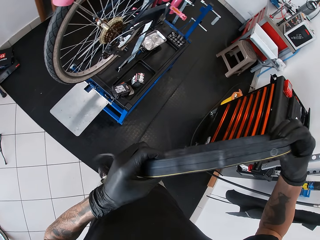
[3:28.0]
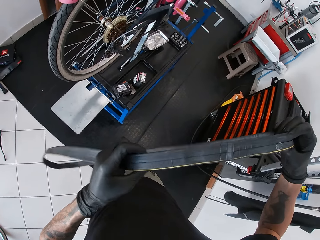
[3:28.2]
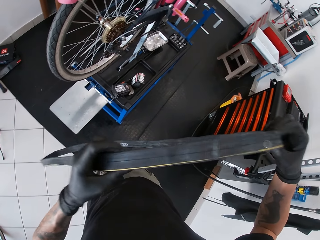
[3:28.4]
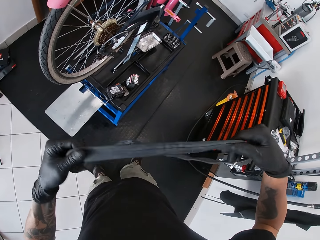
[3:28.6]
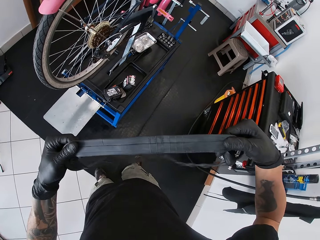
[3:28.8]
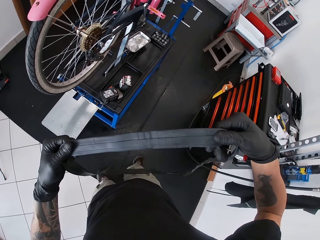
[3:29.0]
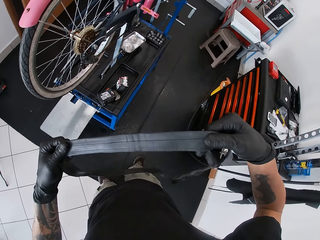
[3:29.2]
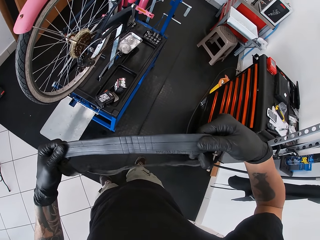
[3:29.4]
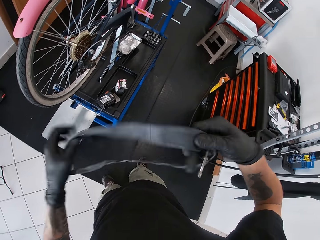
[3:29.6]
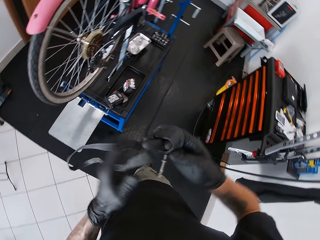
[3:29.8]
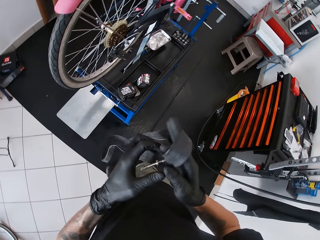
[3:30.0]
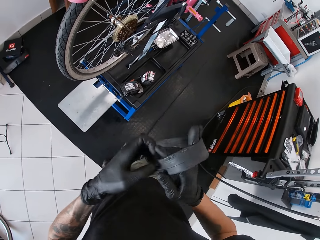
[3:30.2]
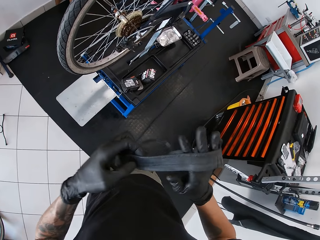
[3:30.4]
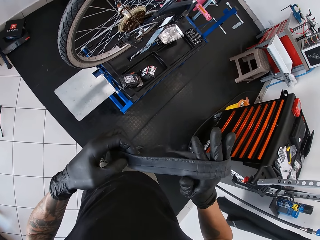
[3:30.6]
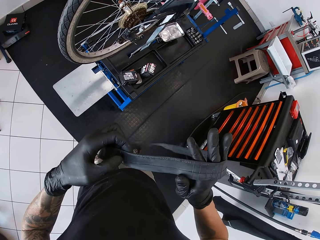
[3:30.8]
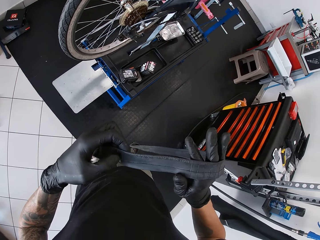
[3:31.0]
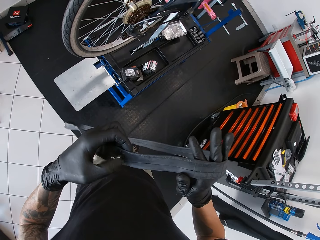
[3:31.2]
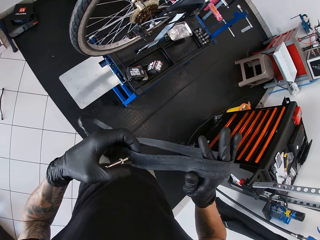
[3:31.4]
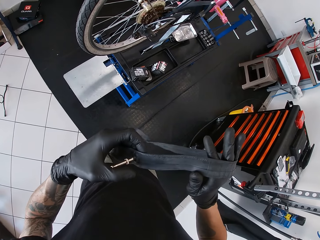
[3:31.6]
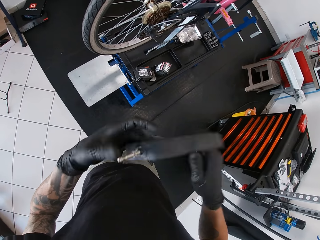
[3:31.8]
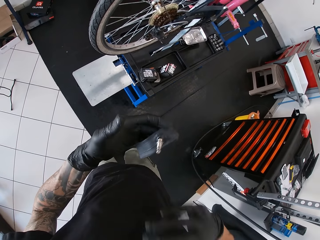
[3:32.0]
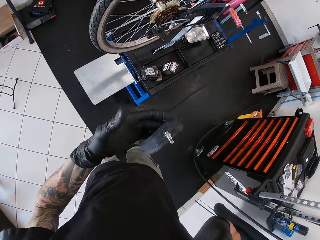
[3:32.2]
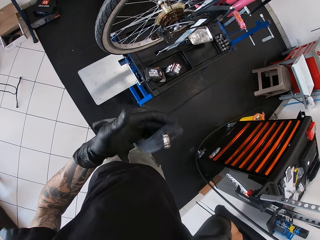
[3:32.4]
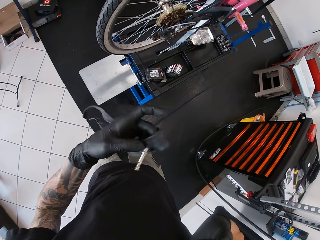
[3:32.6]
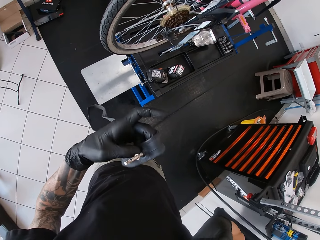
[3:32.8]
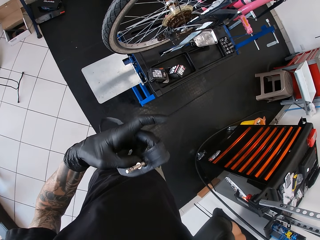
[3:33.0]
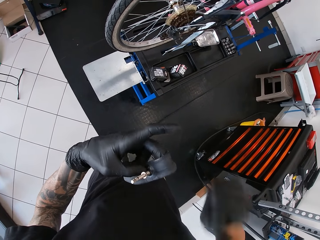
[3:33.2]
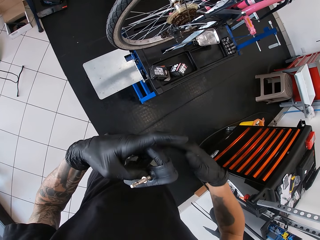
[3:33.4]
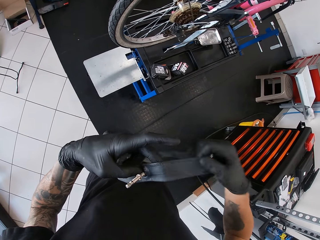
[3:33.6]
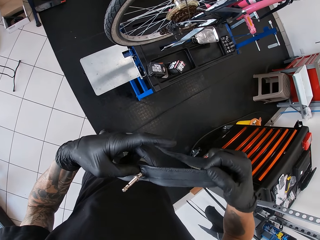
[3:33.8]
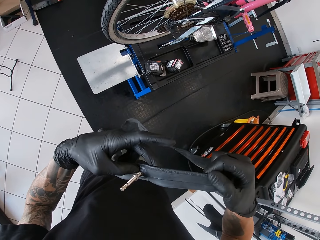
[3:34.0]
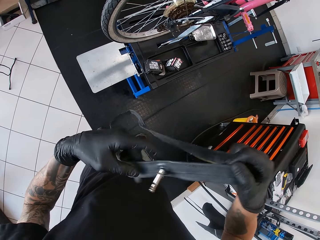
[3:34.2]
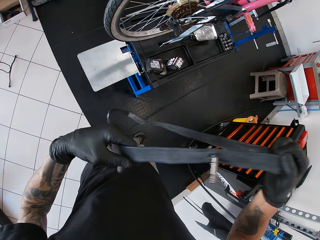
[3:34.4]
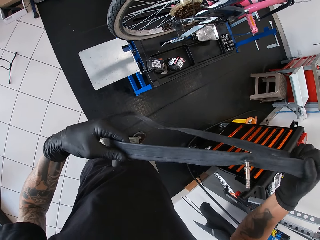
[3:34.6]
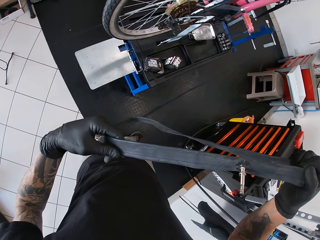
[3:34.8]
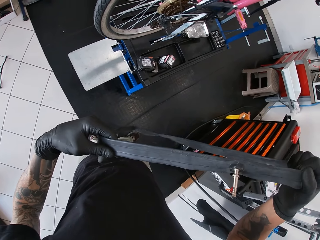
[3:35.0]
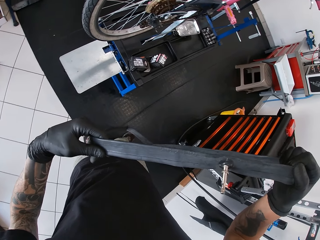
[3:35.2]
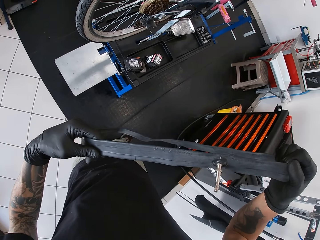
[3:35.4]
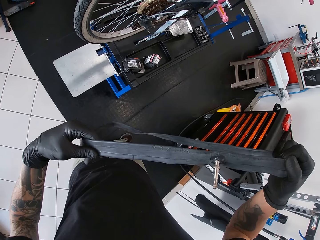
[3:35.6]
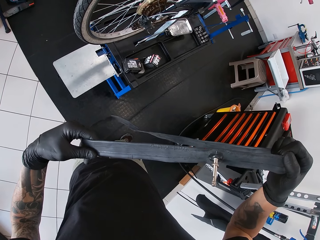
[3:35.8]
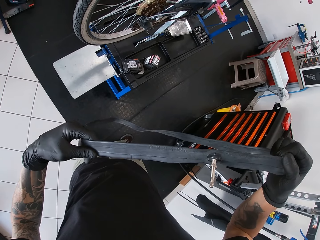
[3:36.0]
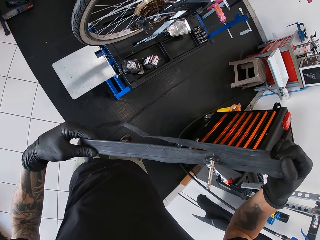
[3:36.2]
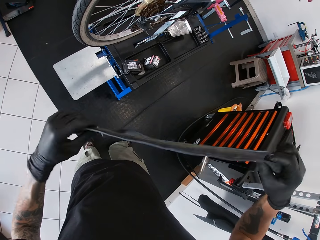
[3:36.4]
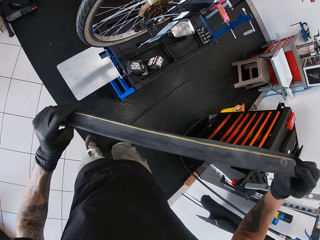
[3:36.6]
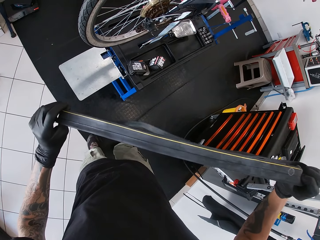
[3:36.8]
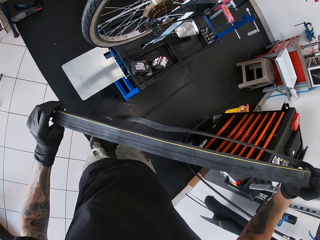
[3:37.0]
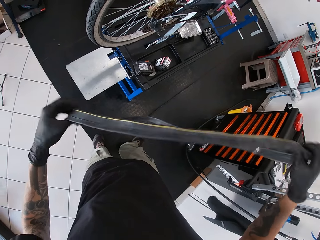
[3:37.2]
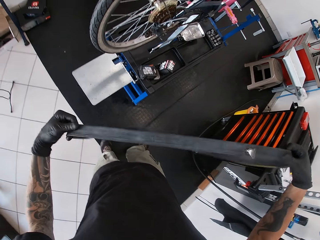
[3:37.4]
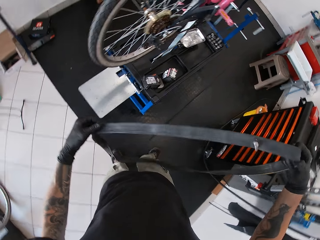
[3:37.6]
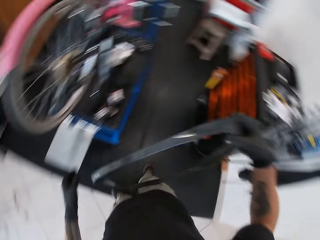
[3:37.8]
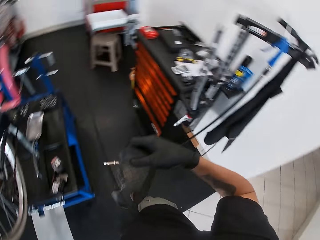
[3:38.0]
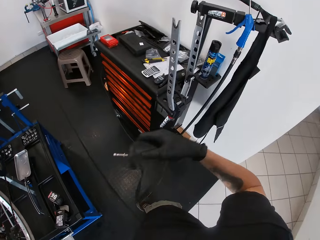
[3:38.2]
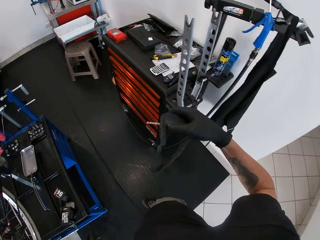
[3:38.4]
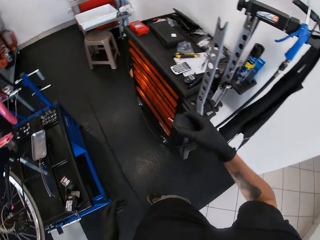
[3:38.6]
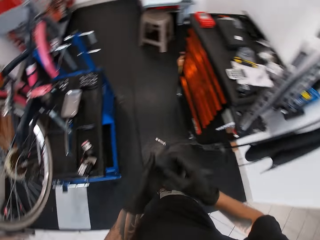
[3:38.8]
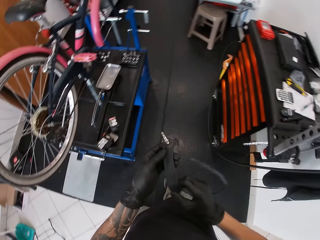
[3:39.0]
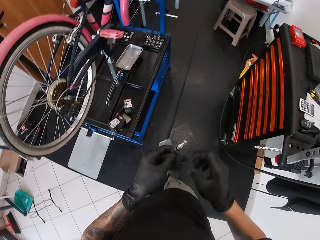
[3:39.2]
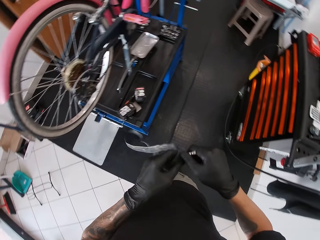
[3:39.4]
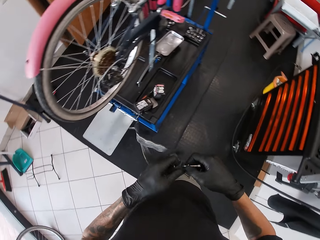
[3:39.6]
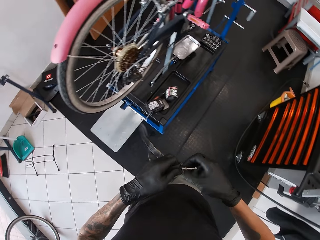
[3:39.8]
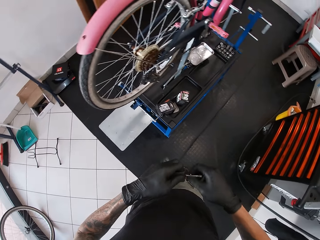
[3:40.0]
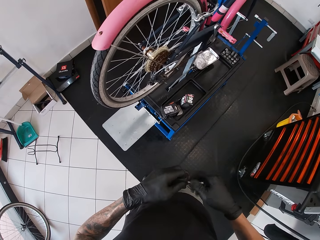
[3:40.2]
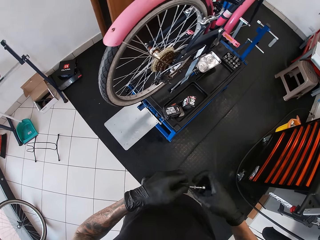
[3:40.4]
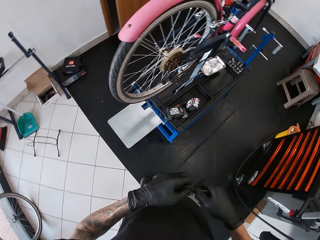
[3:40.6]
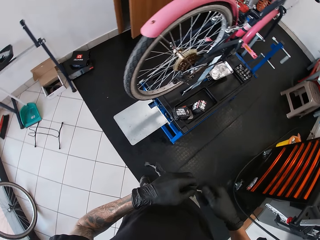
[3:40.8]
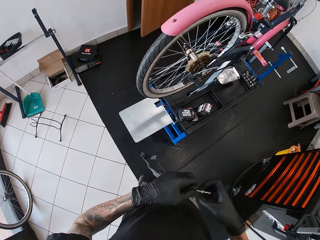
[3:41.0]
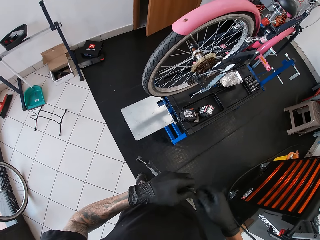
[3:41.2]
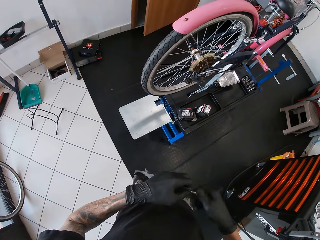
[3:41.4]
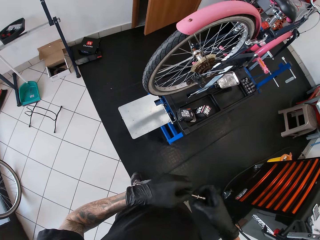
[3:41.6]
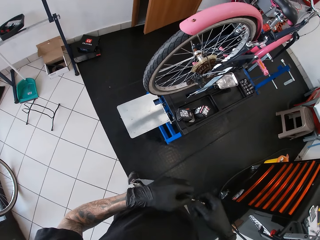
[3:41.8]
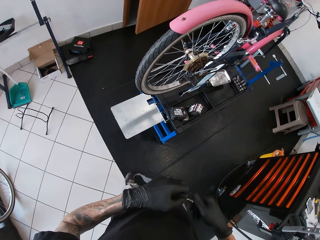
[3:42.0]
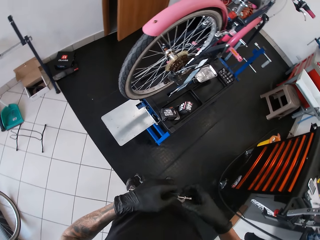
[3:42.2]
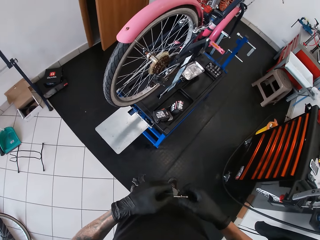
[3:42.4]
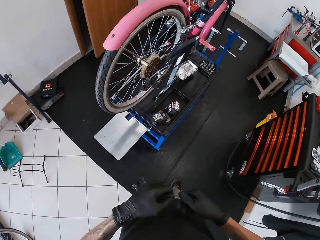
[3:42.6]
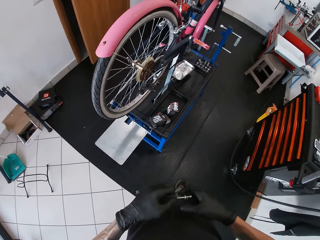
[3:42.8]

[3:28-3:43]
The camera wearer looks at the tube. He touches his mouth with his right hand. He holds the tube with both hands. He opens the tube valve with his right hand.

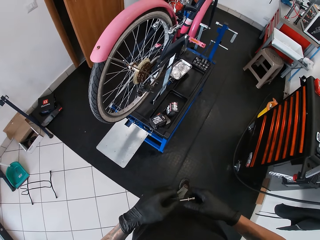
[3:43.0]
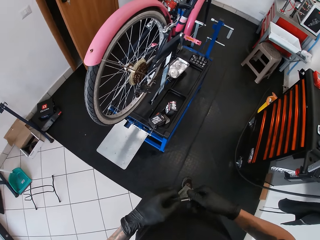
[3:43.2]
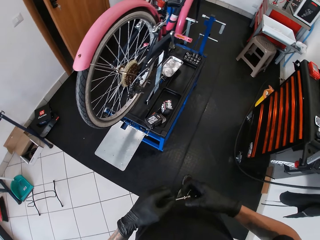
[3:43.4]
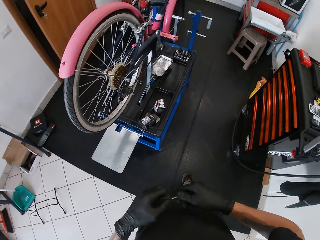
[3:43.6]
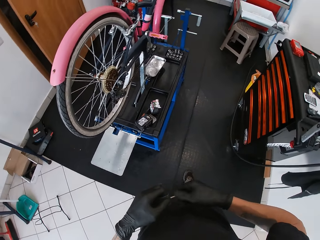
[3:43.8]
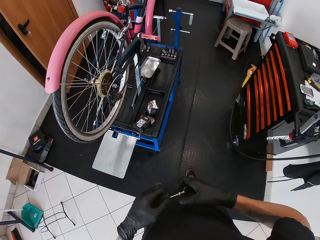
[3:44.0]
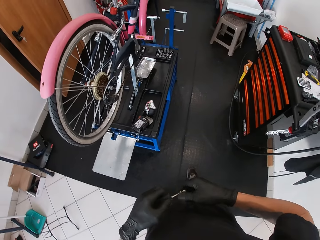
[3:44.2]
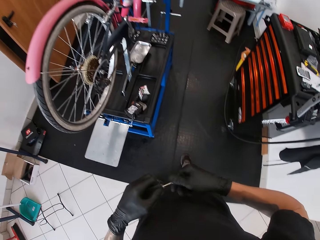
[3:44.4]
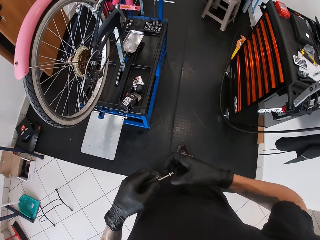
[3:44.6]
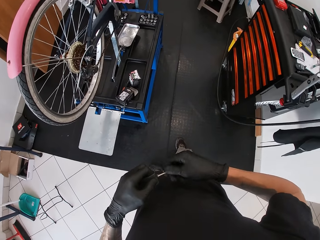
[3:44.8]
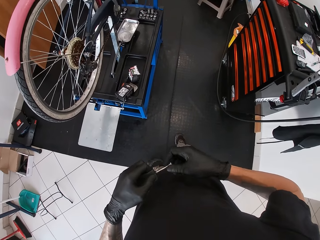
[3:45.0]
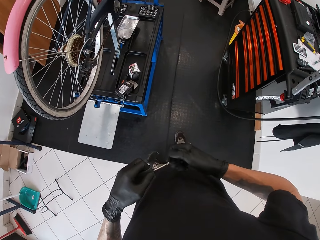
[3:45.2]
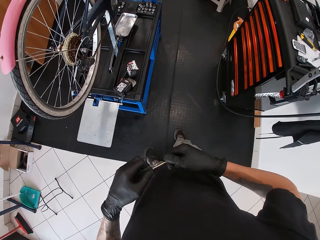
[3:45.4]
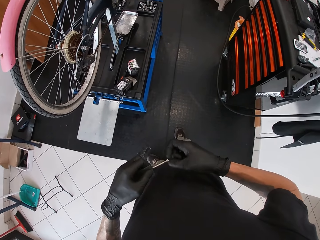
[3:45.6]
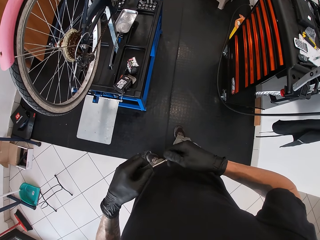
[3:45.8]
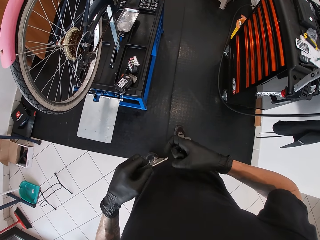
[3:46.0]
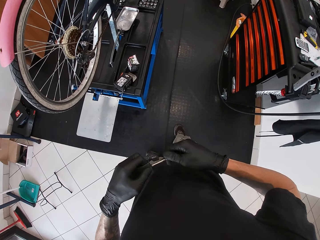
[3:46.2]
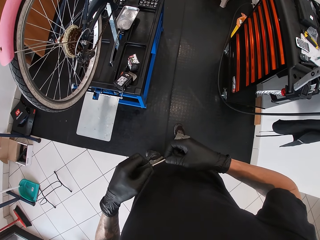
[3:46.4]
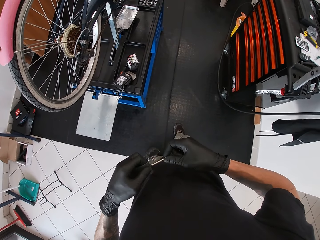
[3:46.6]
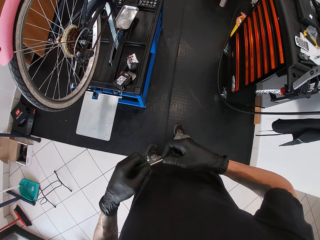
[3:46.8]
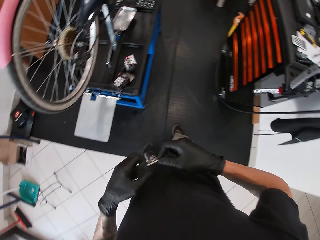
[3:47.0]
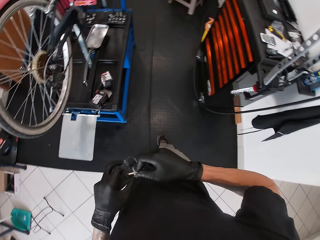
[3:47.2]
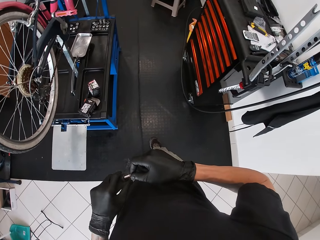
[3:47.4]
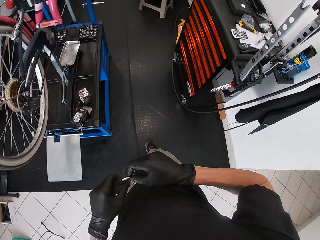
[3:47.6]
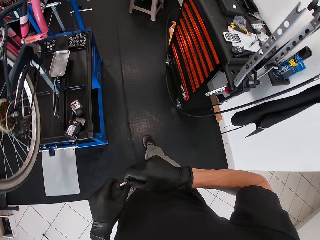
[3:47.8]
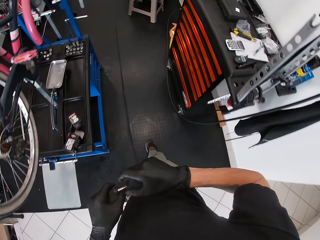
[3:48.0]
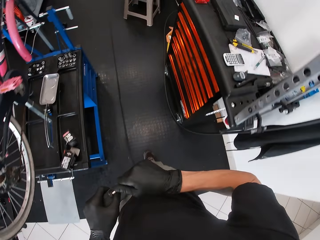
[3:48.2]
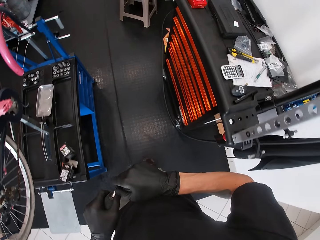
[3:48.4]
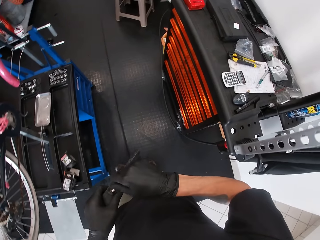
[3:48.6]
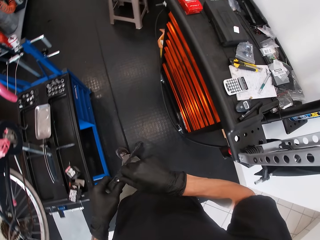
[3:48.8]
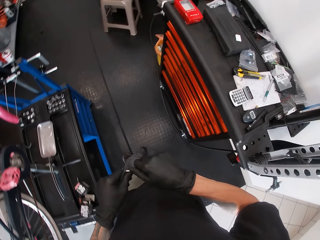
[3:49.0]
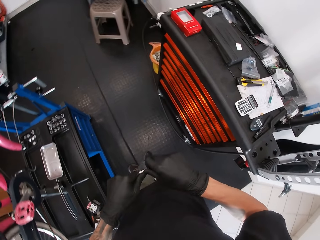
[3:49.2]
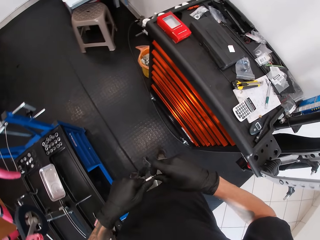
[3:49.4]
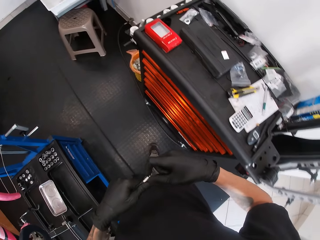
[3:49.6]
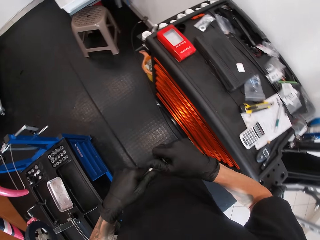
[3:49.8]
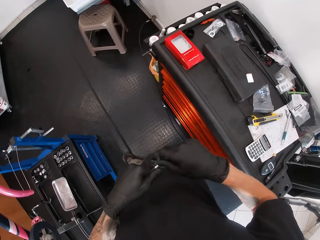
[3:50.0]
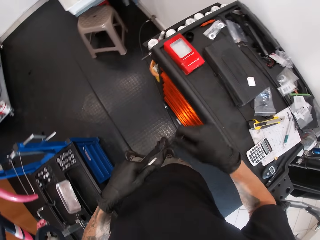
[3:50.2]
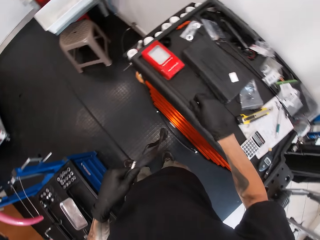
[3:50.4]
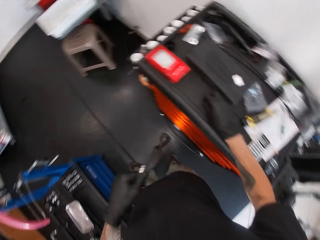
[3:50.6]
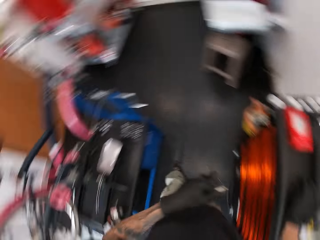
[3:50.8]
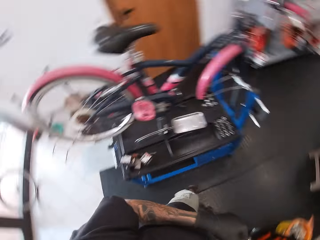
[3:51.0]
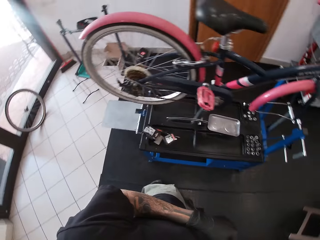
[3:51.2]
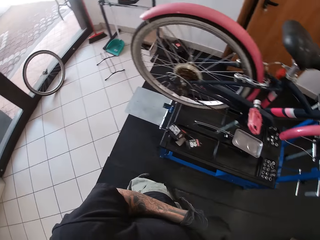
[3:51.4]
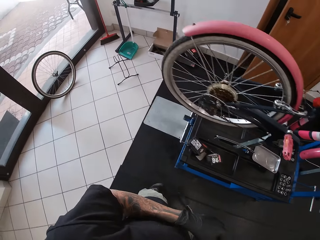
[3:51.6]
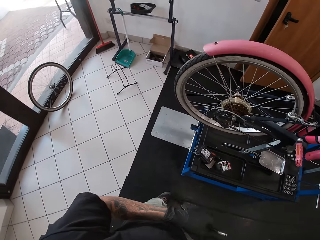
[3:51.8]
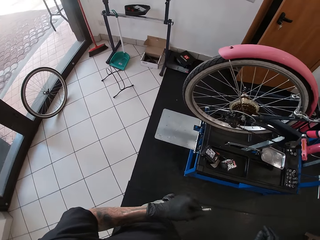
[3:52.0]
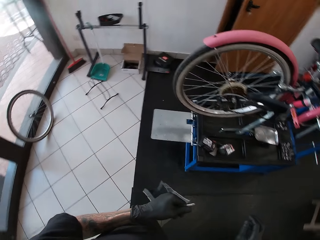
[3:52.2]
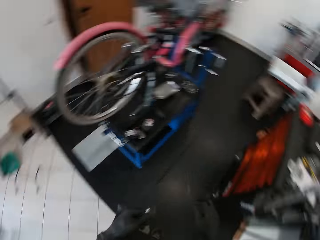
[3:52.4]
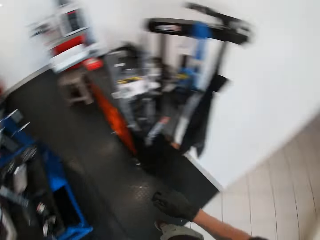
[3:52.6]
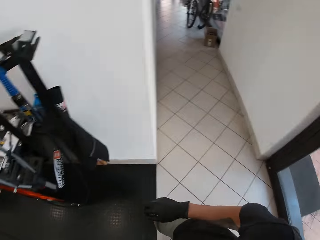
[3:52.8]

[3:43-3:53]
The camera wearer puts the valve cover on the tool cabinet. They turn around.
